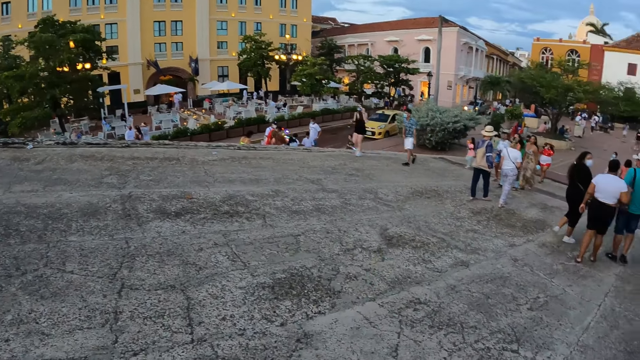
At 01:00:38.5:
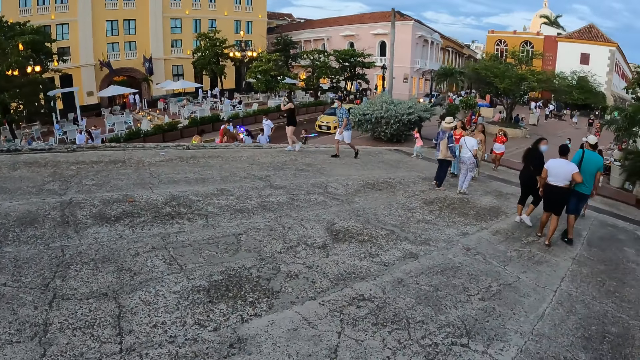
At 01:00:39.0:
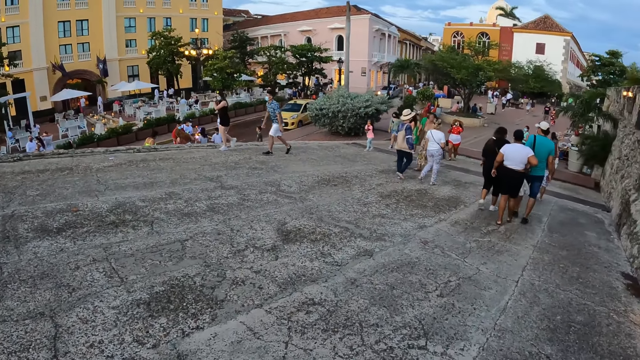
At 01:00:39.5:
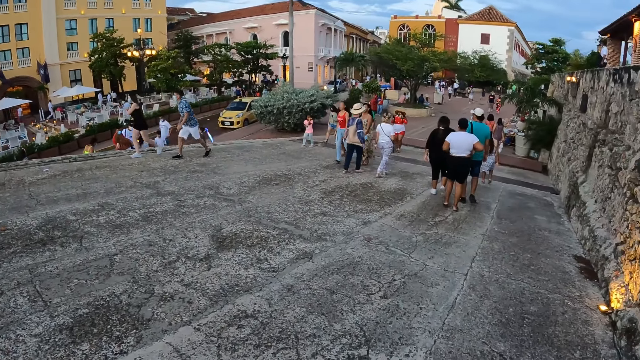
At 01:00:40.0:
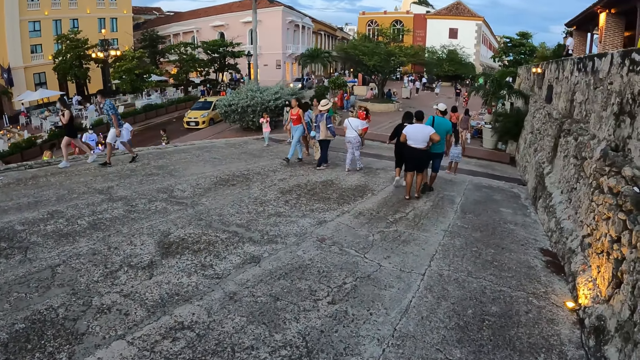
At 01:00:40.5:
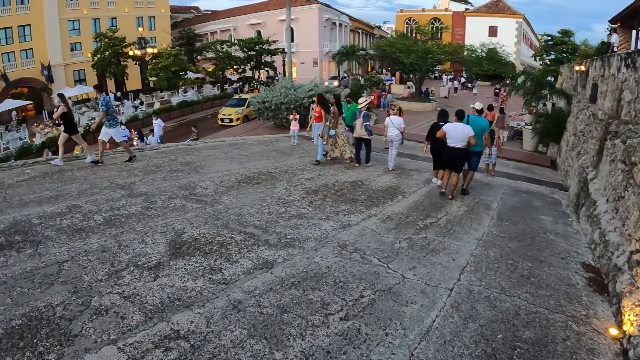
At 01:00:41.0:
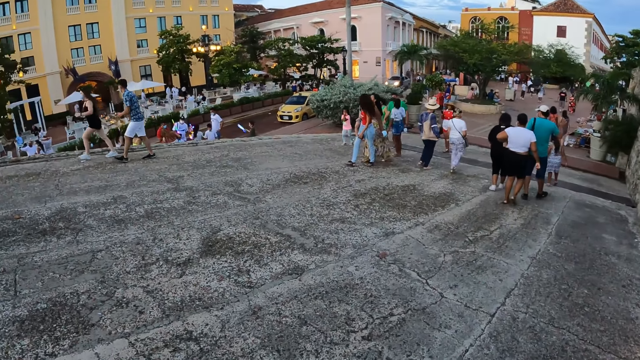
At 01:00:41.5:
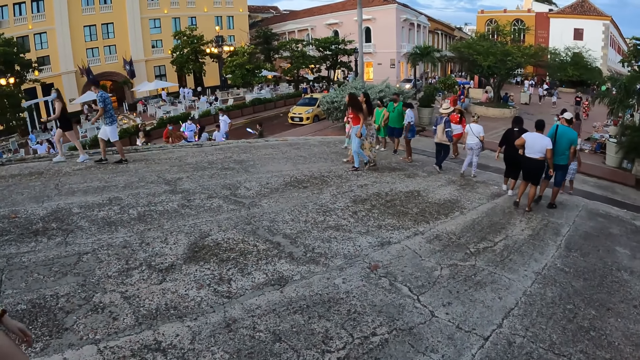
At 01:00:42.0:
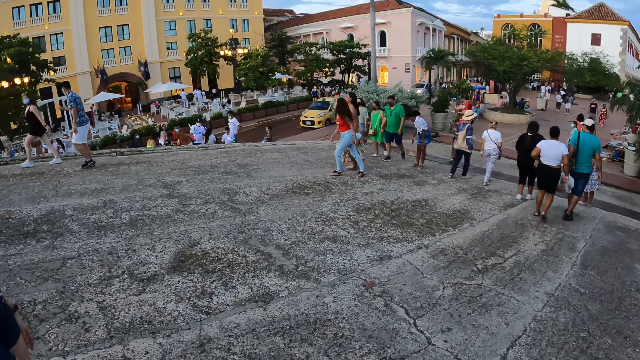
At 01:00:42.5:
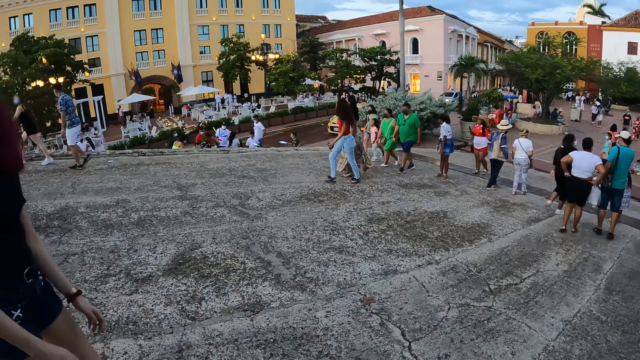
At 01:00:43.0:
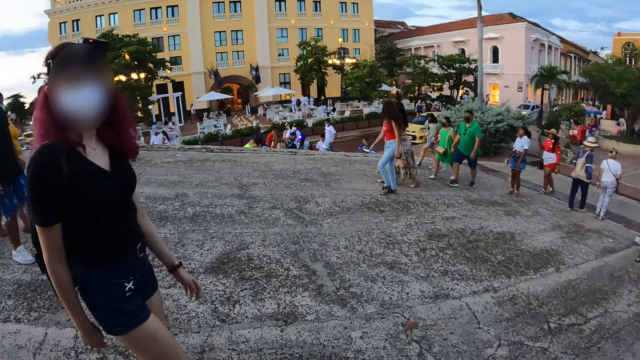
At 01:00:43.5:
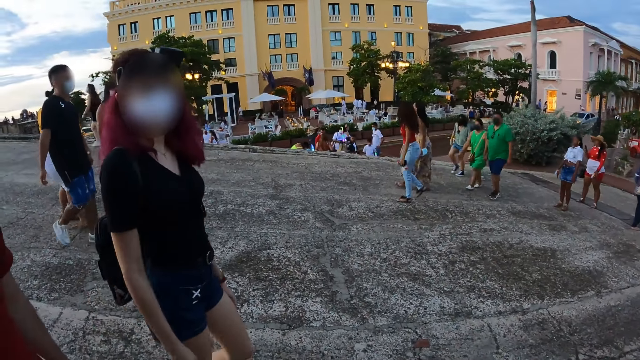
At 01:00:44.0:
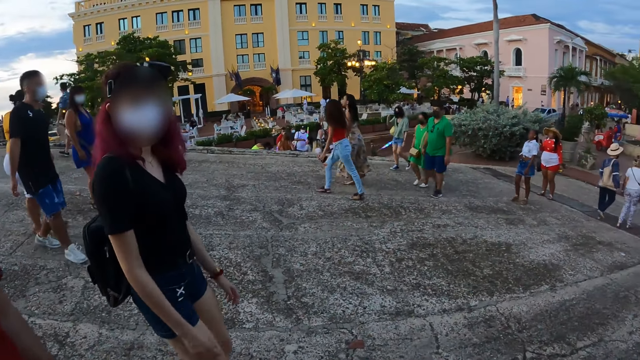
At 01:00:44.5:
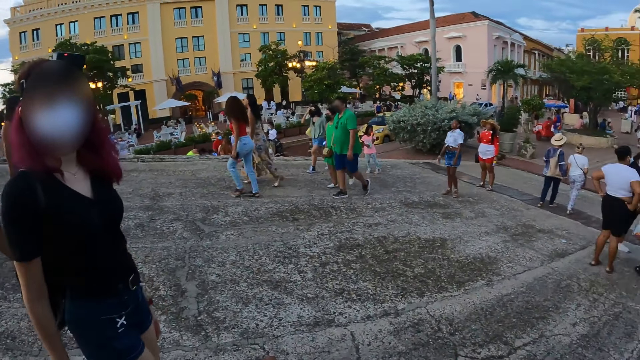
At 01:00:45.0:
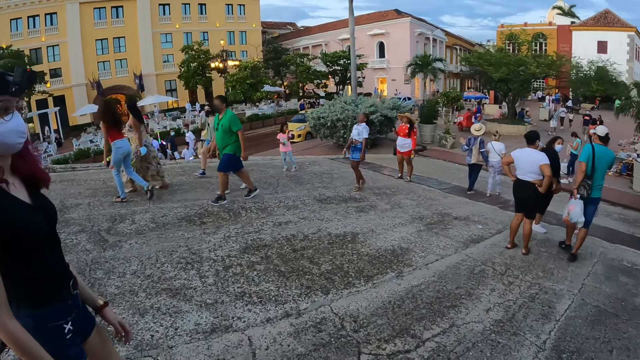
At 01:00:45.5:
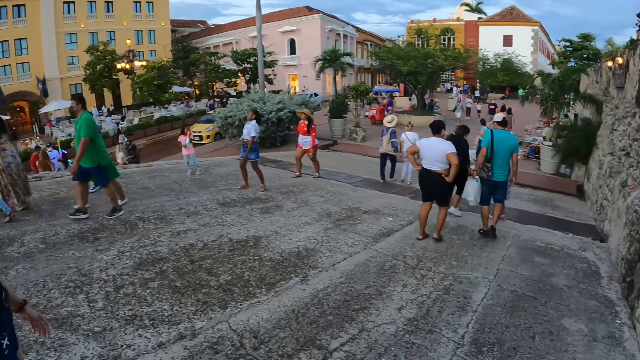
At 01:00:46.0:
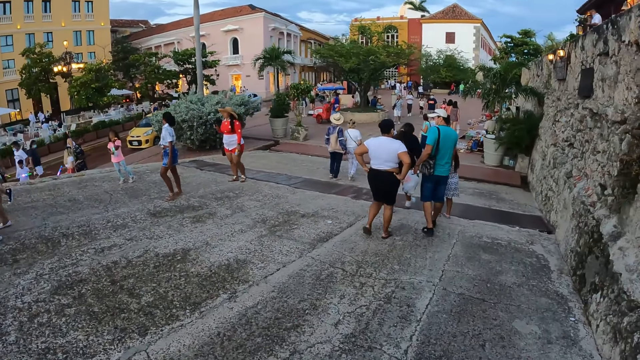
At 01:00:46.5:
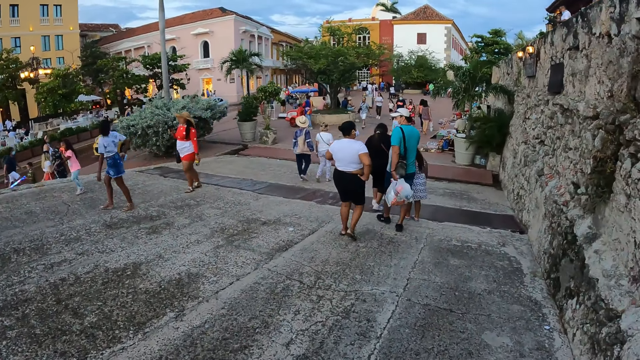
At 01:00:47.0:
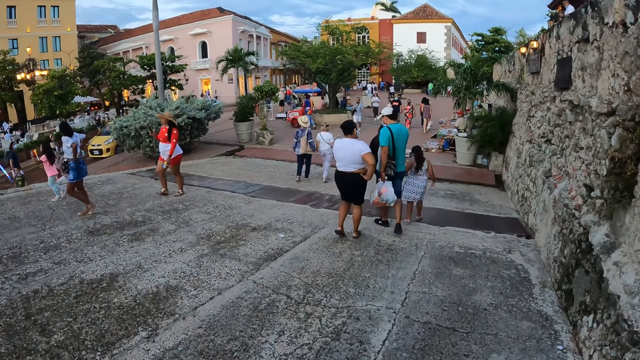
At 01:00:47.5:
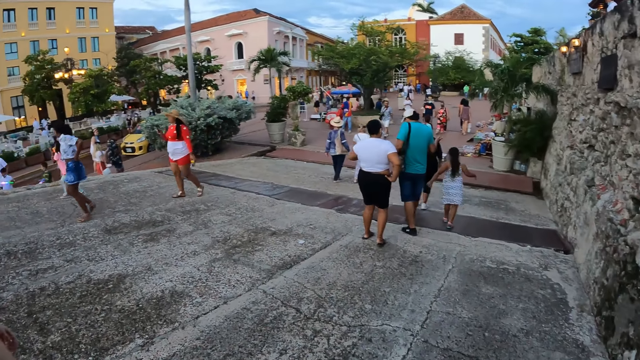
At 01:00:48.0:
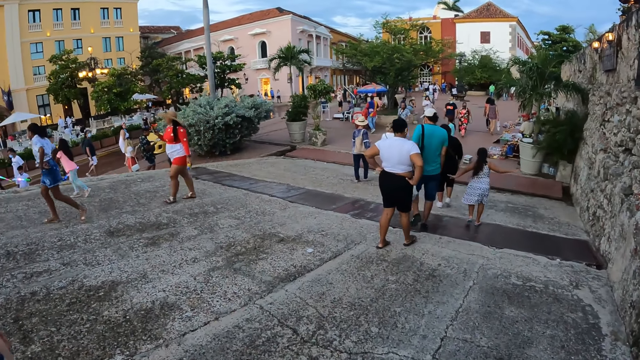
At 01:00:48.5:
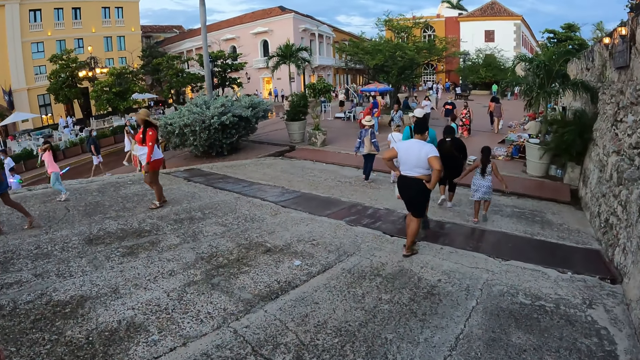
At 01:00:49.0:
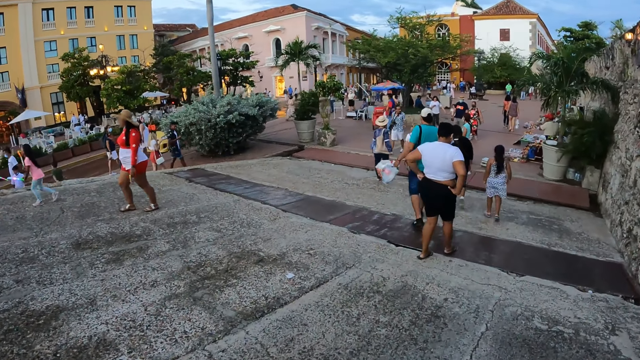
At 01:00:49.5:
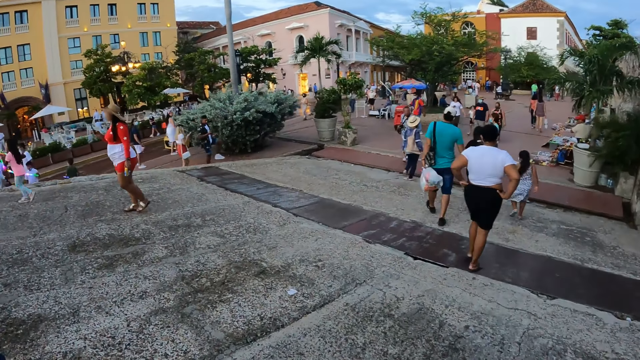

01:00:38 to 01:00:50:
The camera wearer walks down a slope on the road. A lady walks on the road. A man walks on the road. The camera wearer interacts with a woman.

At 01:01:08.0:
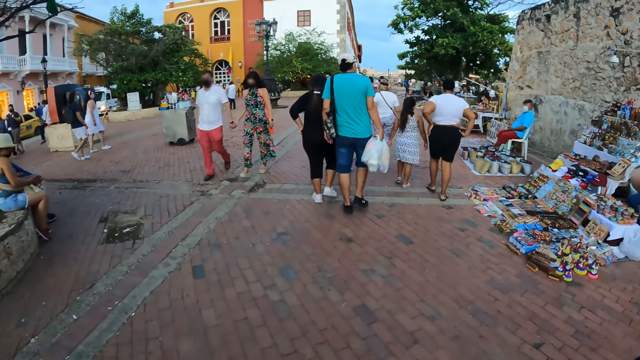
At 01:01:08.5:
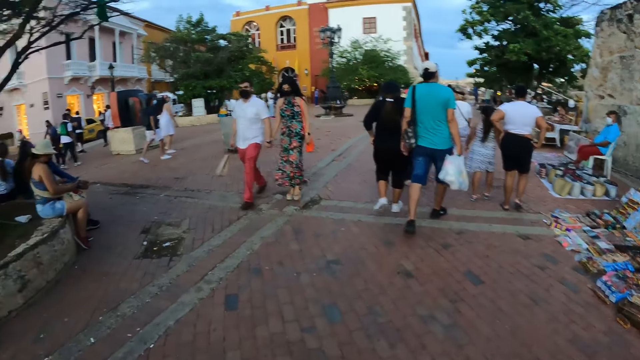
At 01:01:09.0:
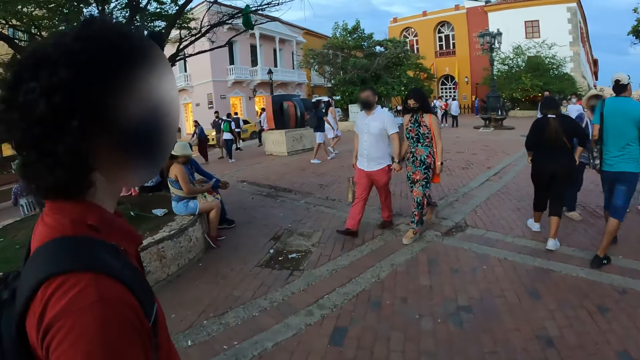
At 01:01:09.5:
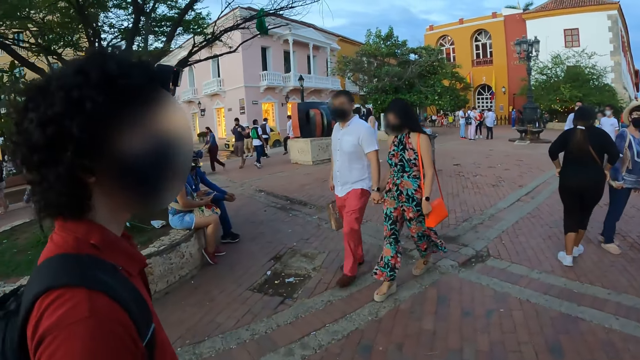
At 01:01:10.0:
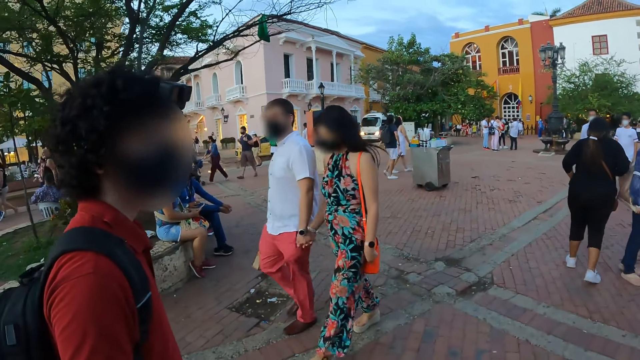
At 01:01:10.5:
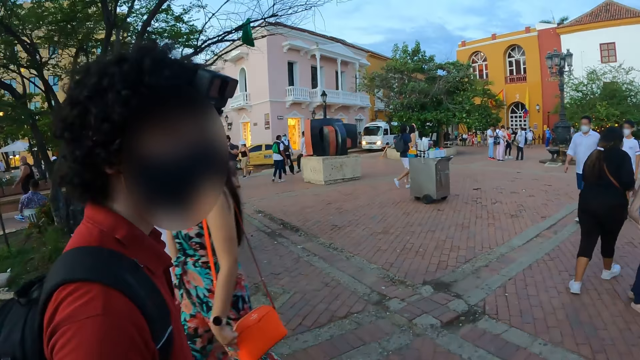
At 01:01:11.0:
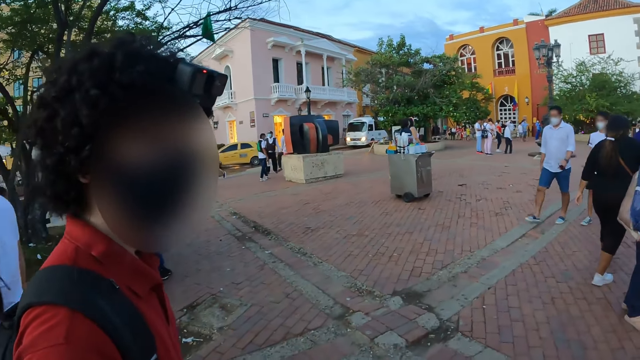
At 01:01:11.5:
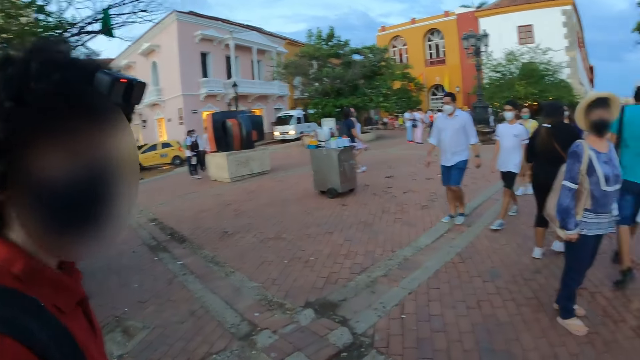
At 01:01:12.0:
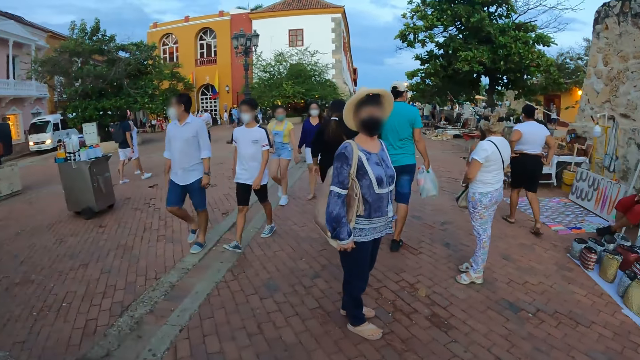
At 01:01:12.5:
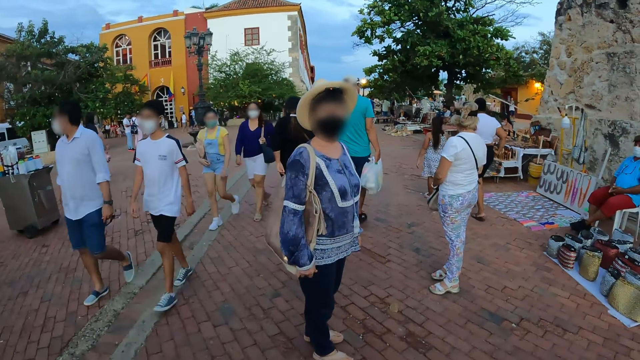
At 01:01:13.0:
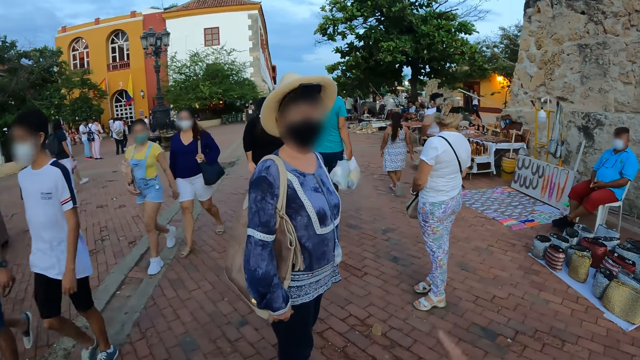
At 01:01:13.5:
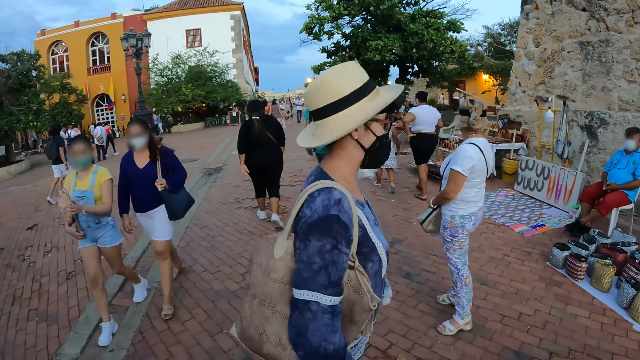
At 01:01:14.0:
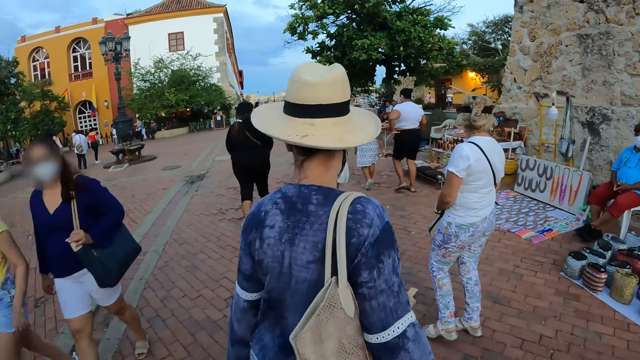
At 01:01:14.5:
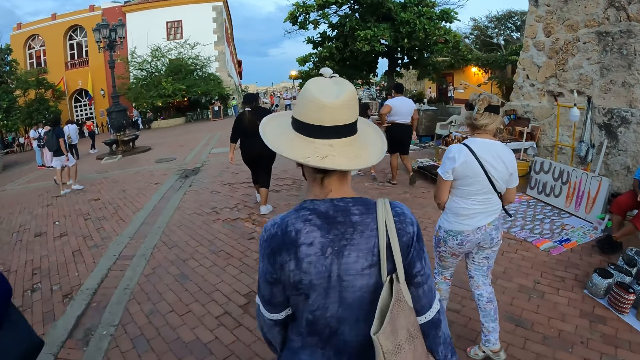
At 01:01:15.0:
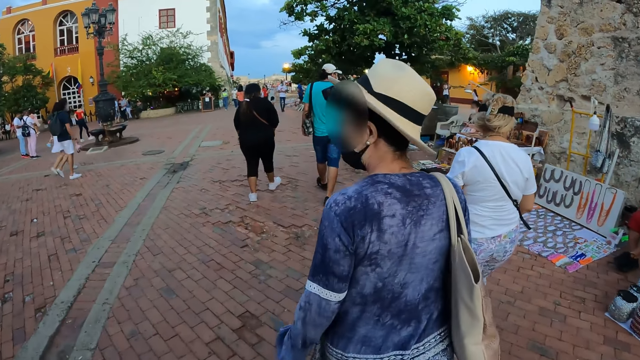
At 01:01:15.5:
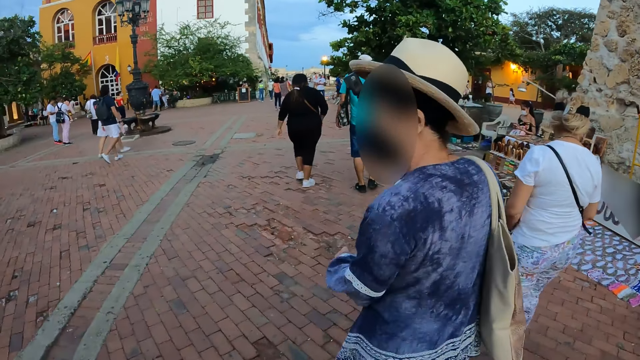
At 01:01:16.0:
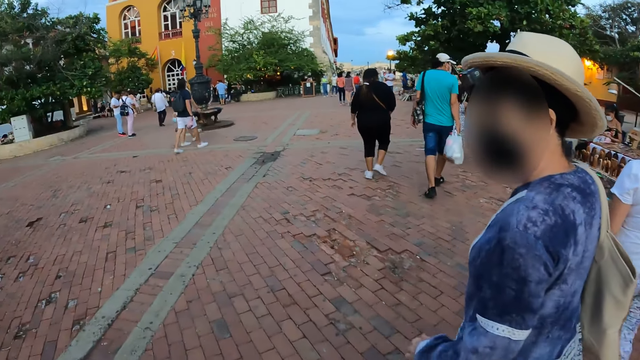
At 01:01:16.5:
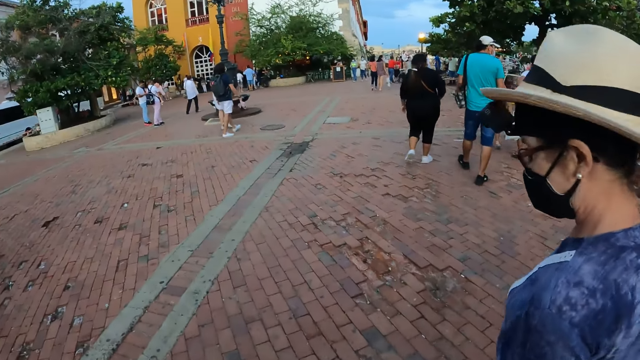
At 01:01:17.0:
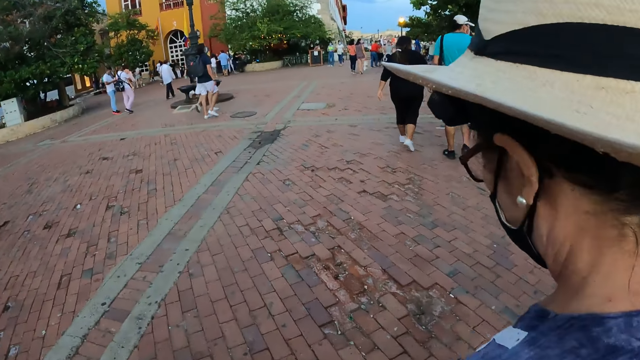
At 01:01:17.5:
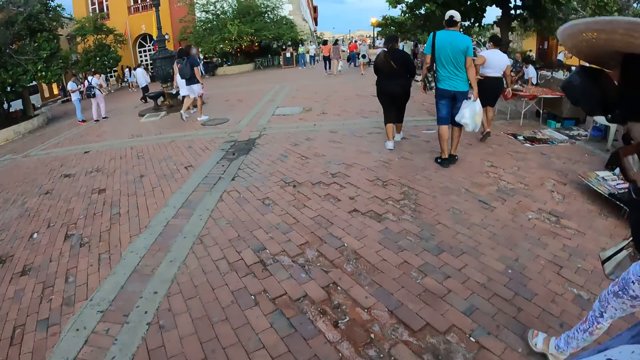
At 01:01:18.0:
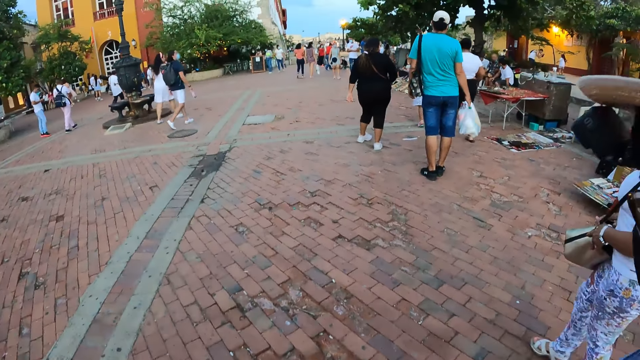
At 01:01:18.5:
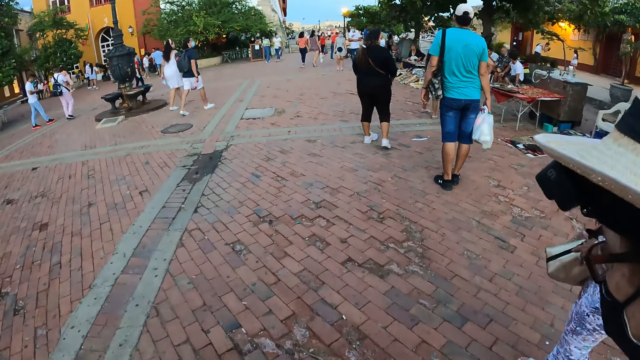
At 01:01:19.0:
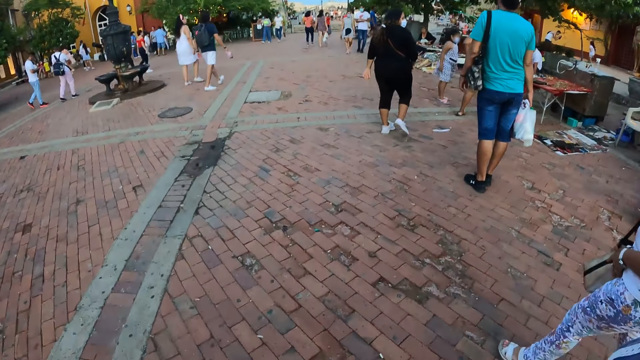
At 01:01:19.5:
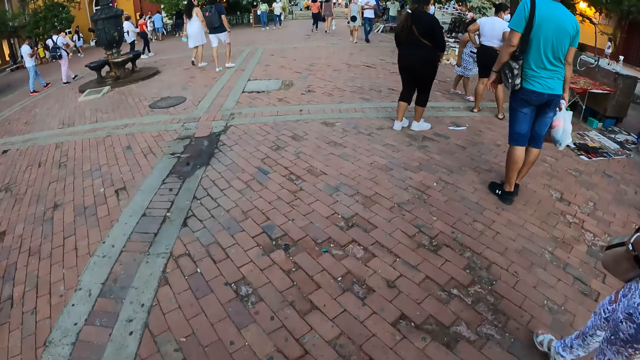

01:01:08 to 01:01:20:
The camera wearer interacts with a man. Two ladies stand on the road. The camera wearer interacts with one of the ladies. The ladies walk on the road.
